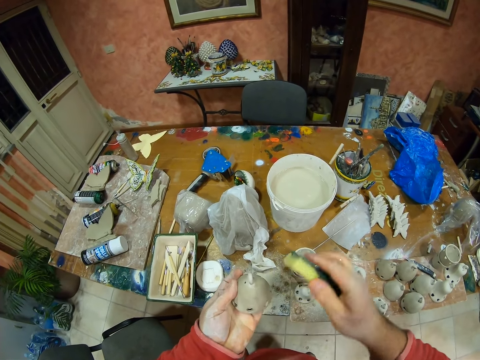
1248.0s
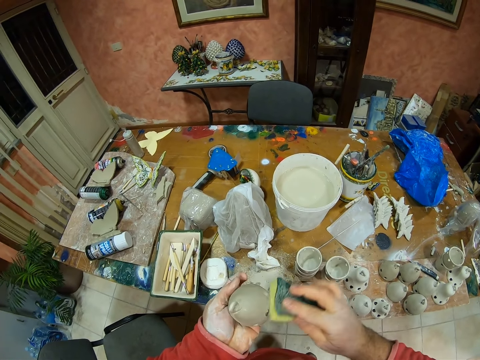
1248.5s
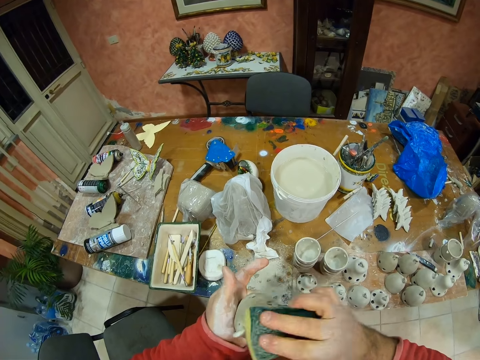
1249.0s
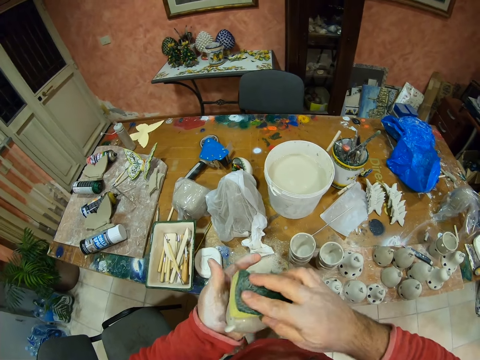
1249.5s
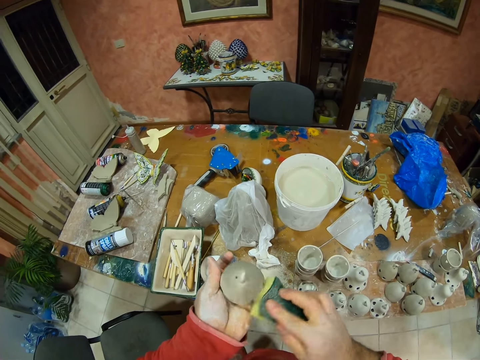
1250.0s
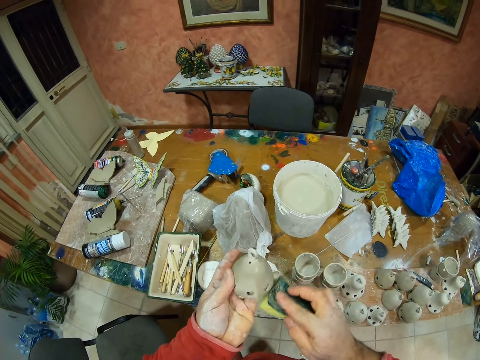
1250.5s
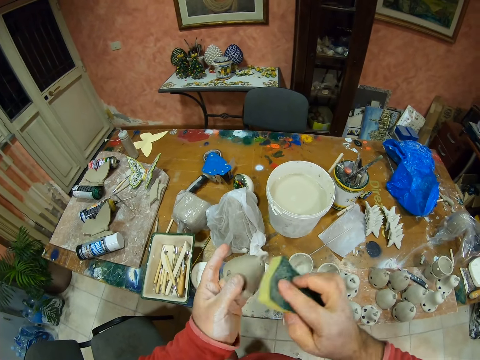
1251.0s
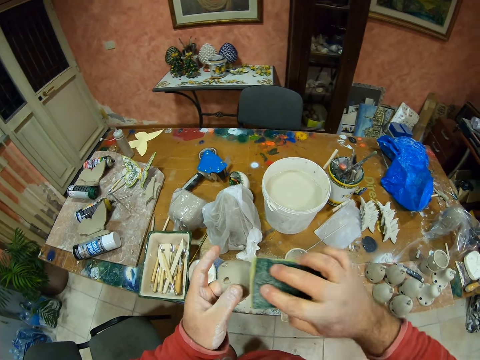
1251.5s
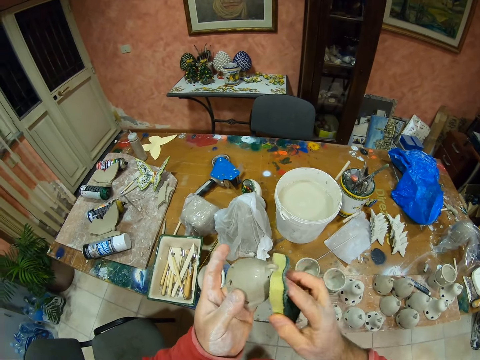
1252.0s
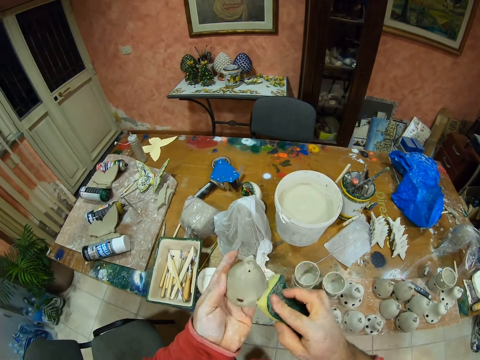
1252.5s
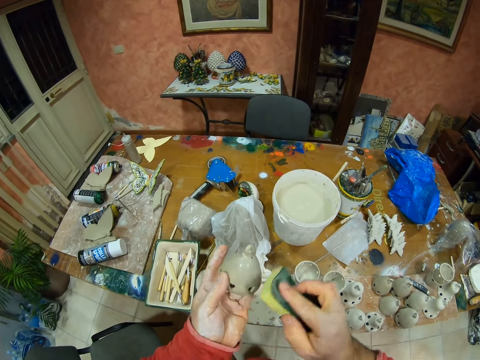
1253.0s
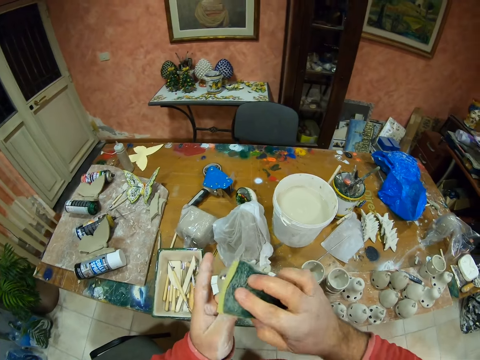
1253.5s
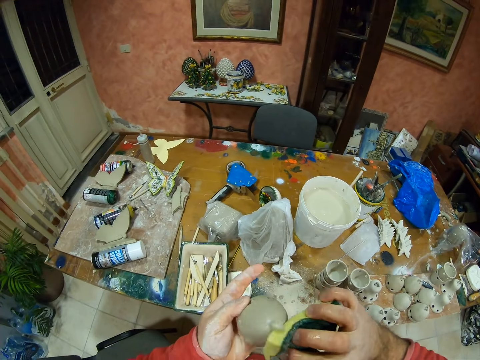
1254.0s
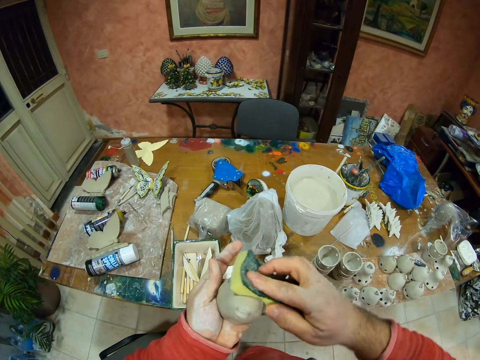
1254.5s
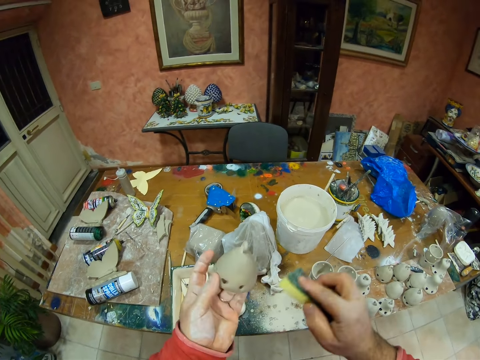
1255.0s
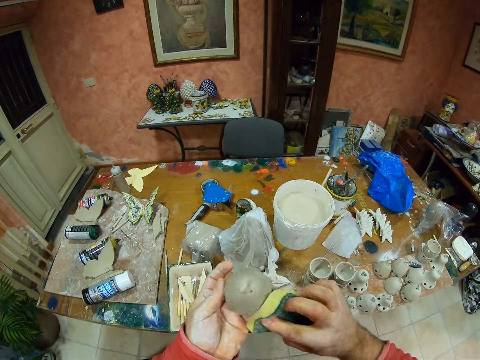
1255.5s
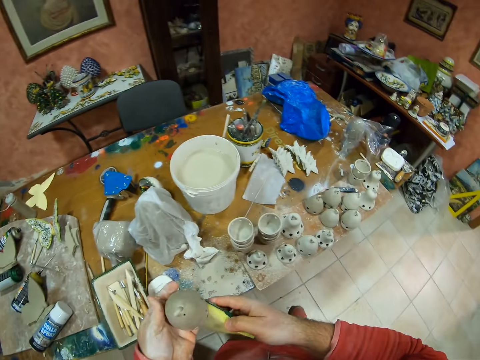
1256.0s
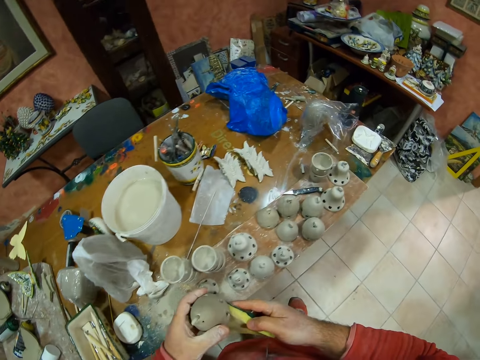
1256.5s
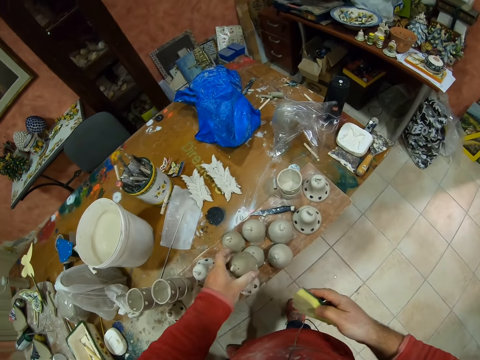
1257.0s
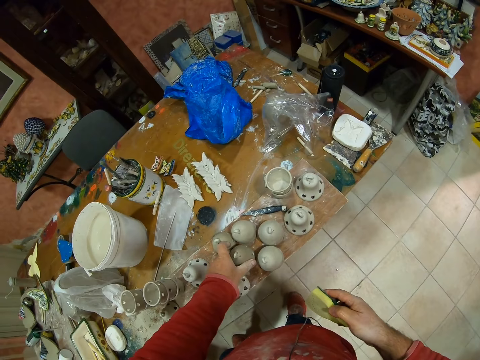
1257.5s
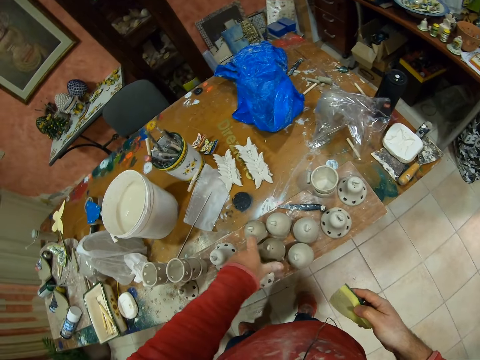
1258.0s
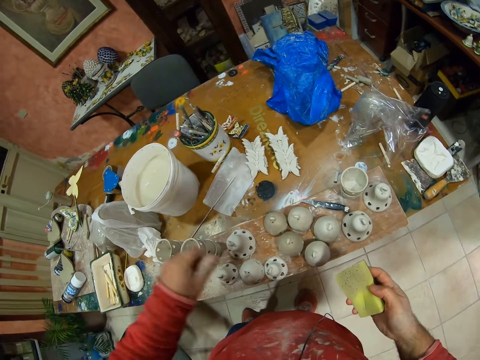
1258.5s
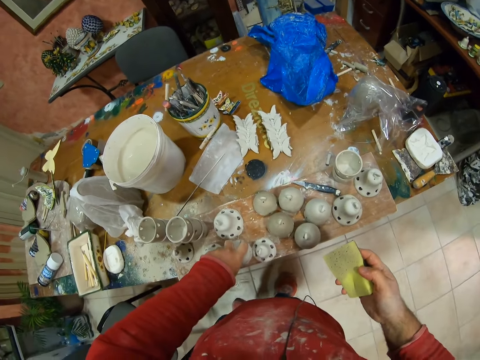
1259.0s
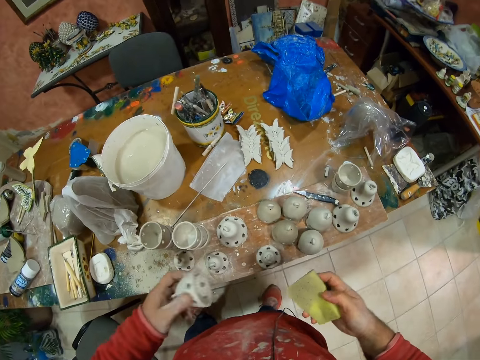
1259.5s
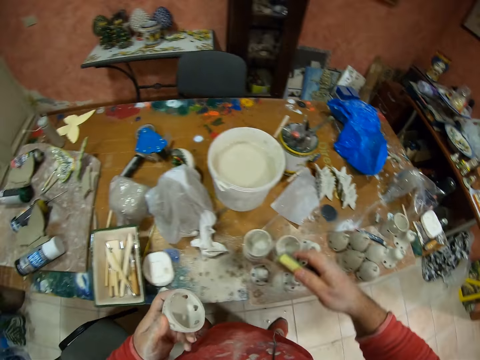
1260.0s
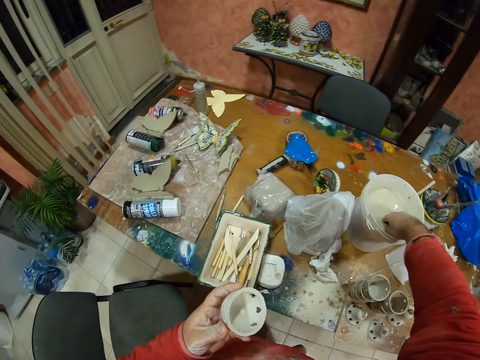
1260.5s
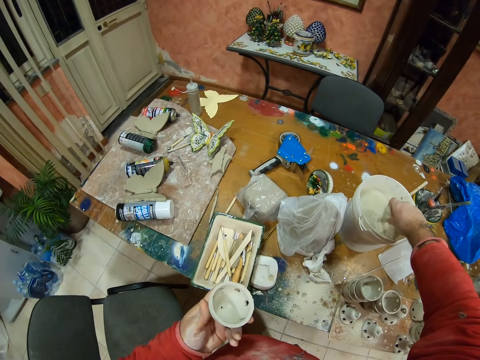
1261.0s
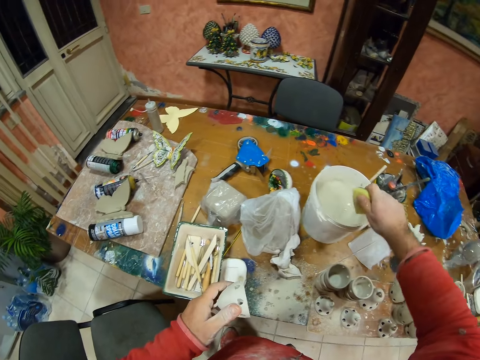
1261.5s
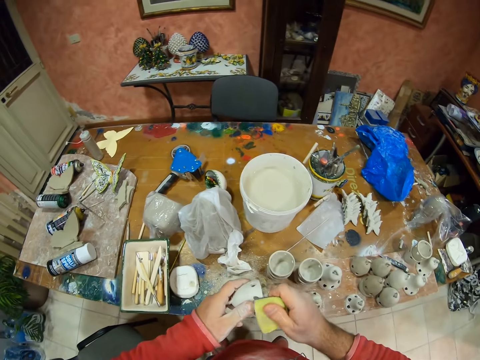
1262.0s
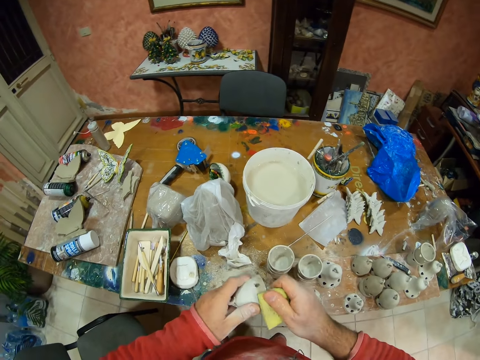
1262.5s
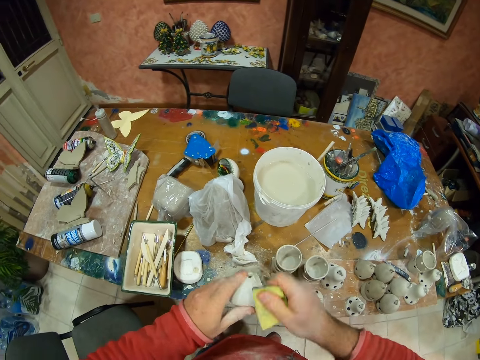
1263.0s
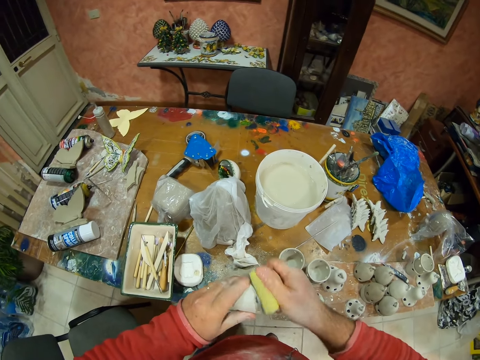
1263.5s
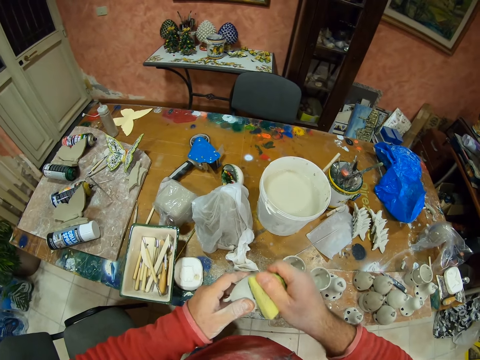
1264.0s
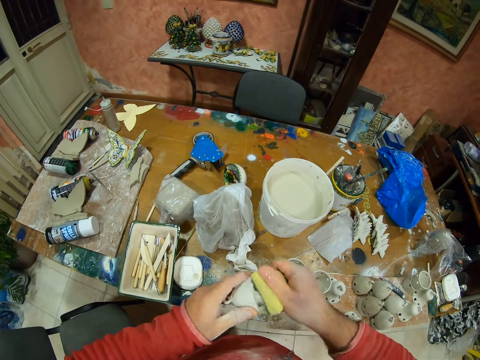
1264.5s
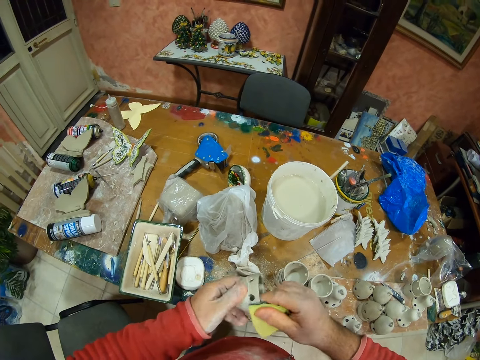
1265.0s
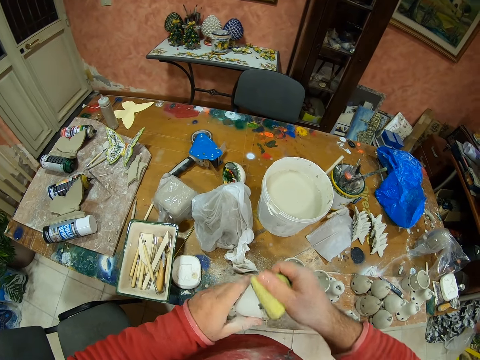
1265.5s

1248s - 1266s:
The camera wearer picks up something from the table. They place down something. They dip a sponge in a paint bucket. They squeeze water from the sponge in the paint bucket. They wipe something with the sponge.

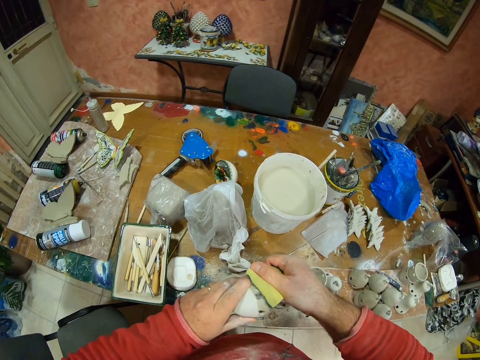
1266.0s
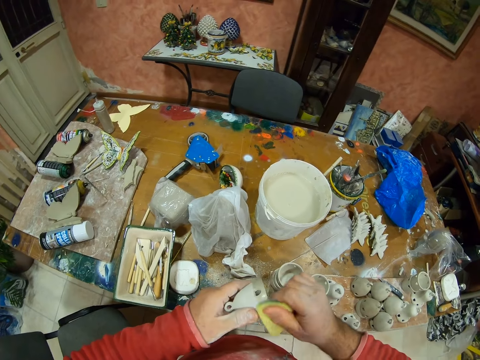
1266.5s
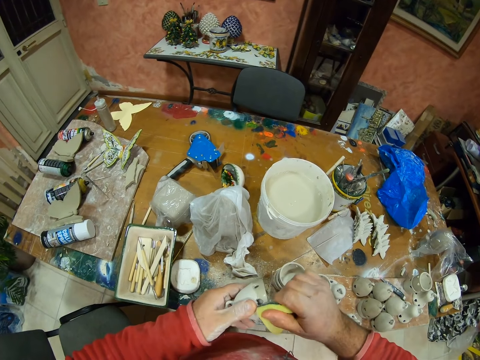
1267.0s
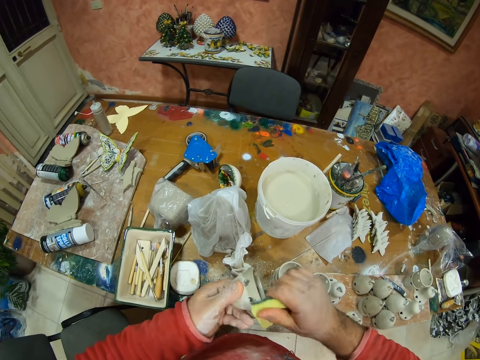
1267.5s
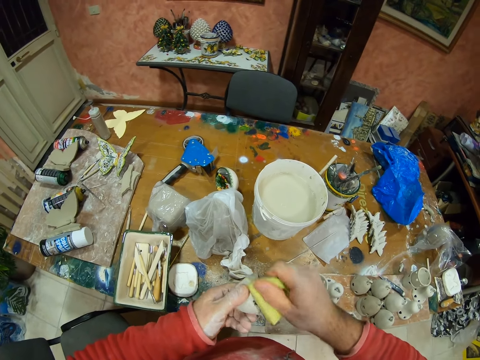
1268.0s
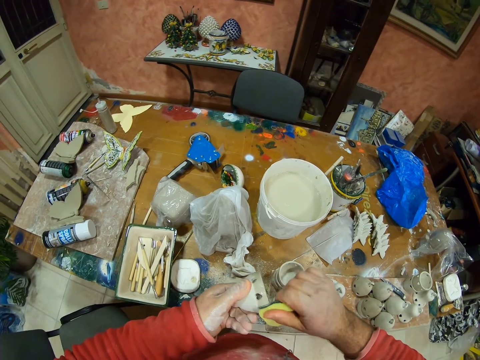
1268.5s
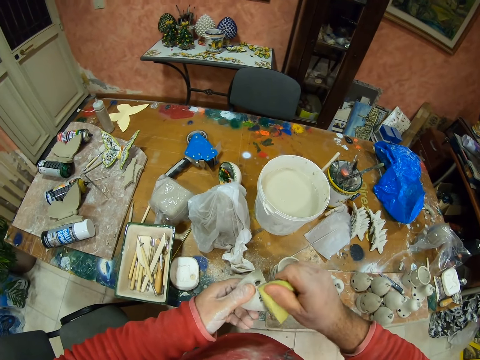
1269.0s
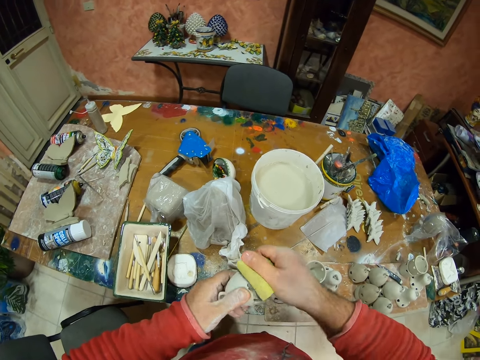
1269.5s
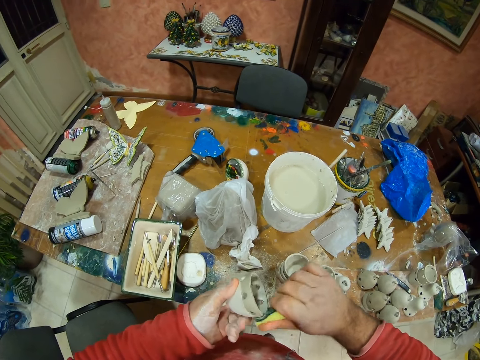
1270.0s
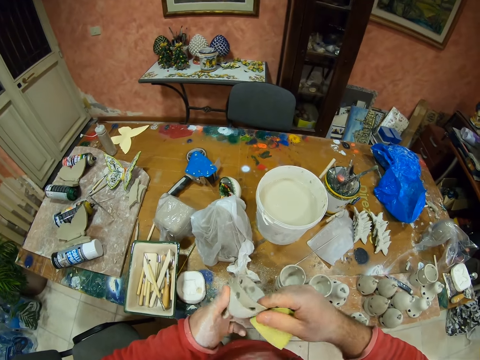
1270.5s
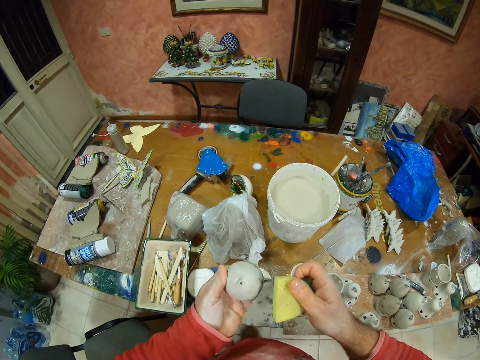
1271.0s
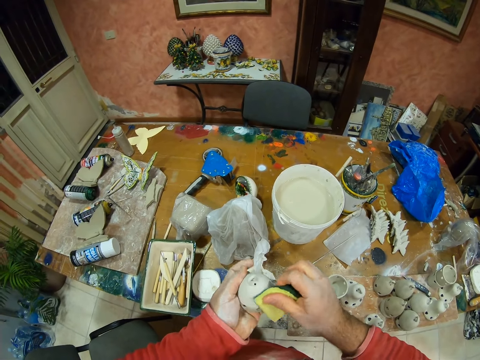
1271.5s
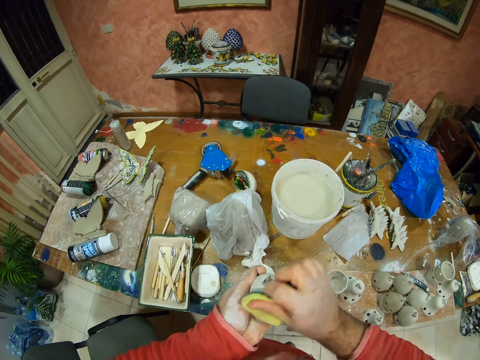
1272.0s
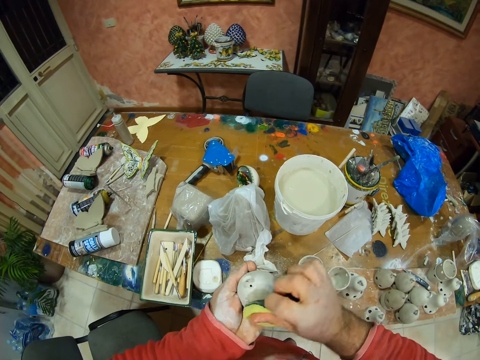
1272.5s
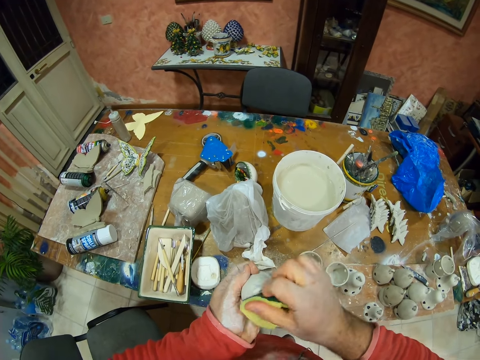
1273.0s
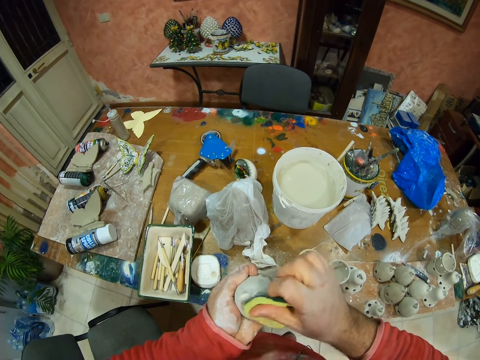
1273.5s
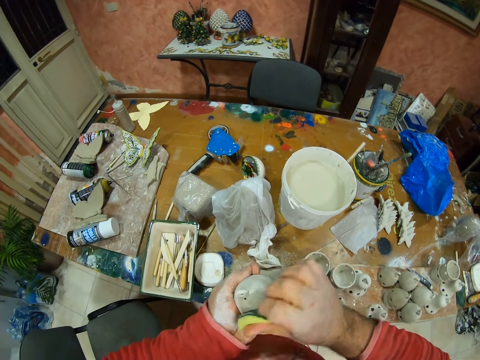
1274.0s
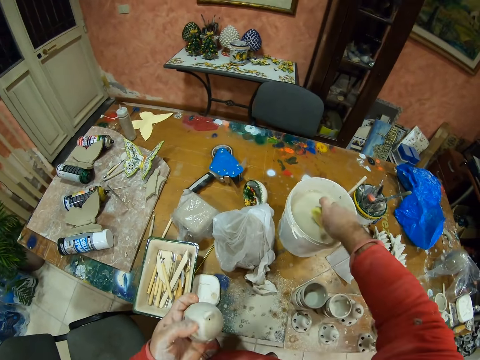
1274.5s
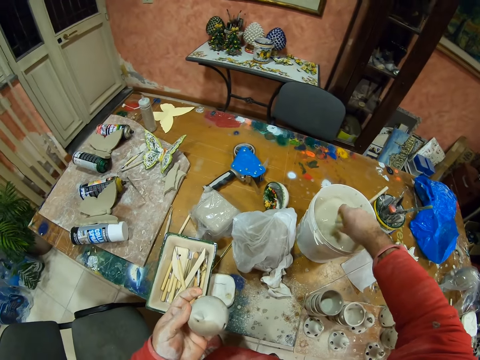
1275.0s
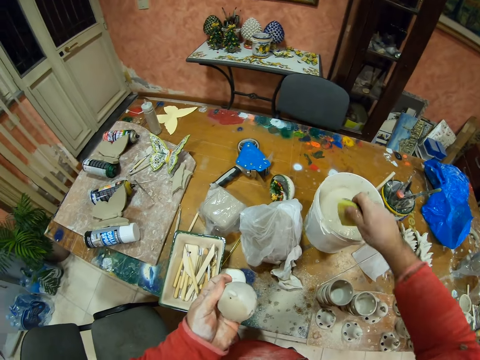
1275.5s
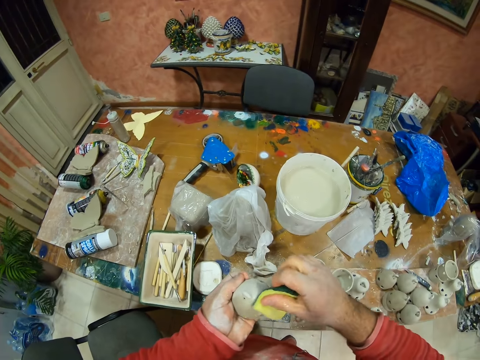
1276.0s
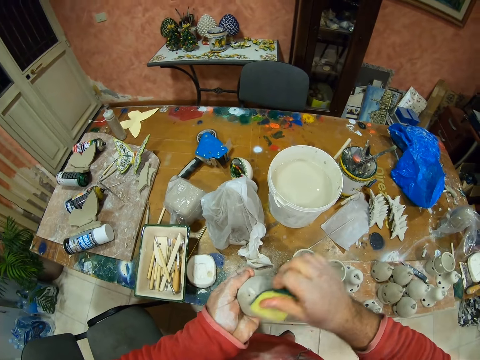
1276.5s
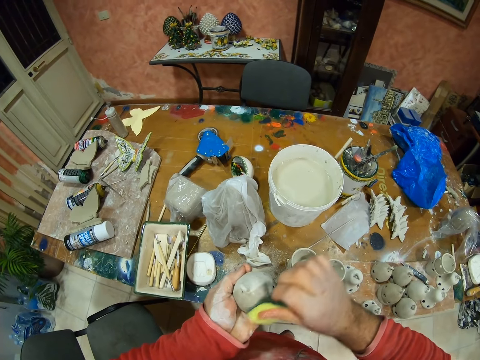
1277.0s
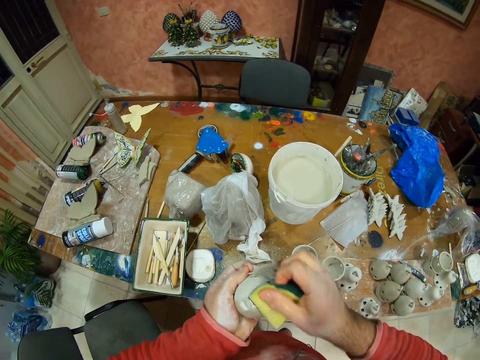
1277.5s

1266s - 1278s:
The camera wearer dips a sponge in a paint bucket. They squeeze water from the sponge. They wipe something with the sponge.
